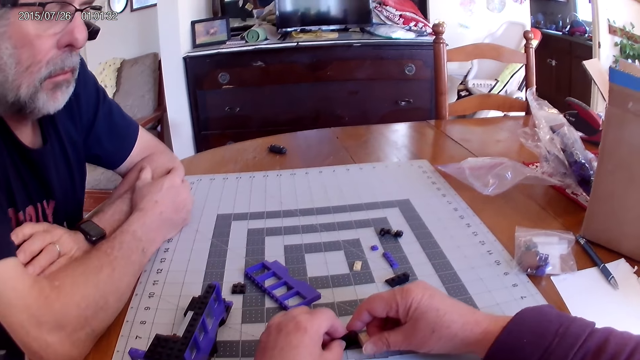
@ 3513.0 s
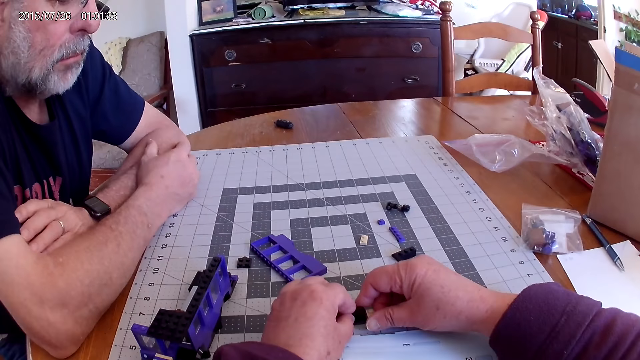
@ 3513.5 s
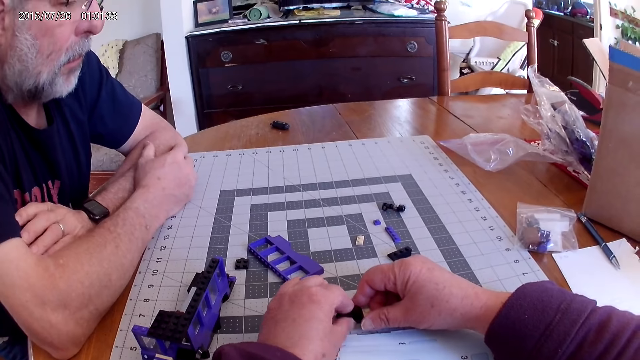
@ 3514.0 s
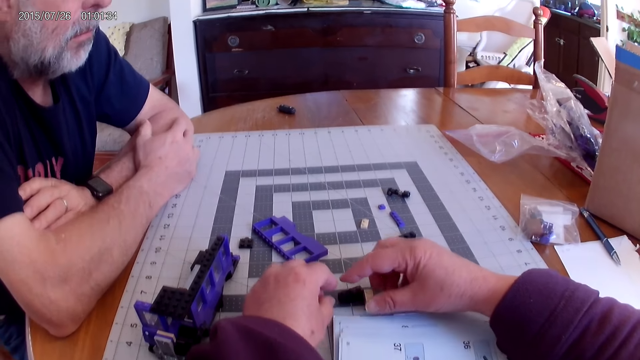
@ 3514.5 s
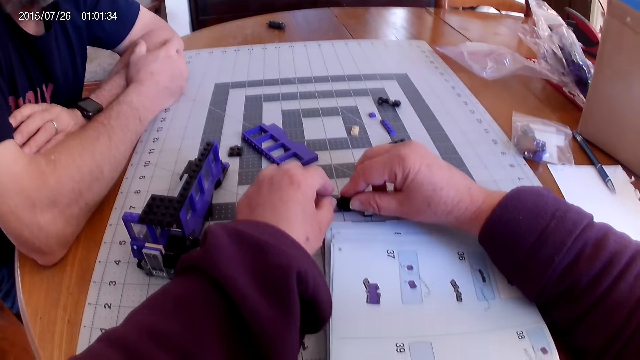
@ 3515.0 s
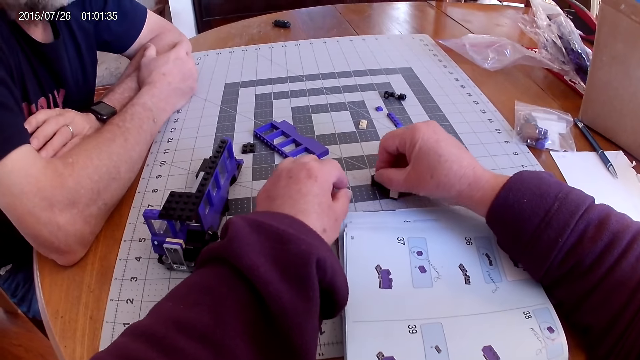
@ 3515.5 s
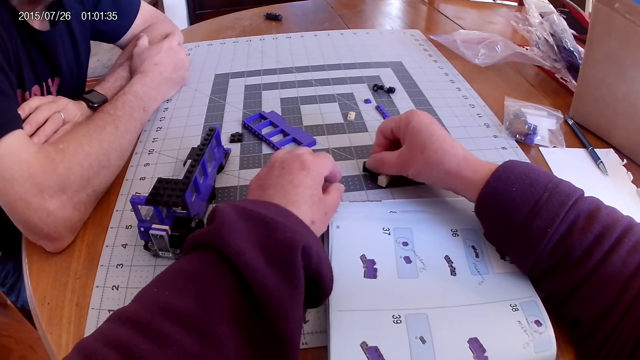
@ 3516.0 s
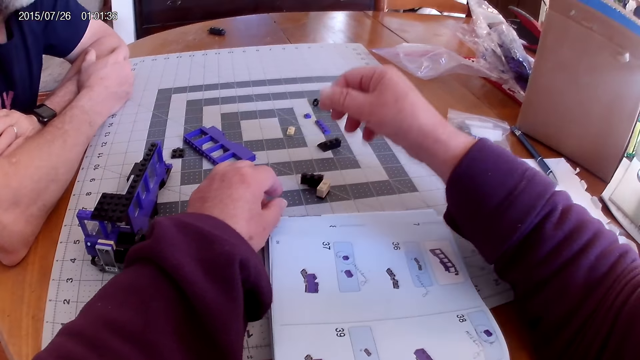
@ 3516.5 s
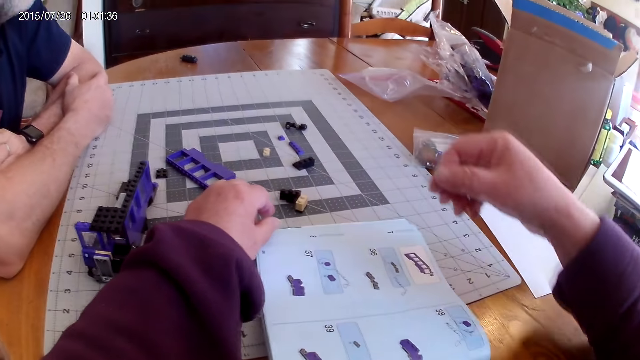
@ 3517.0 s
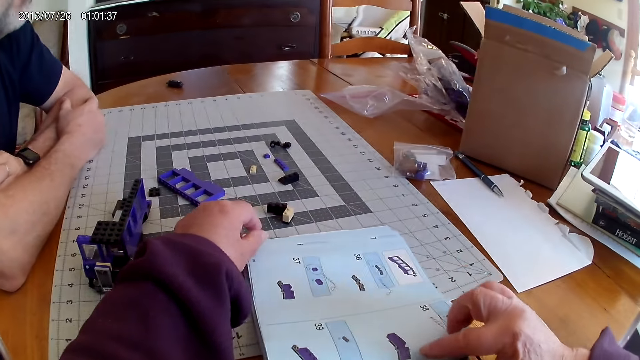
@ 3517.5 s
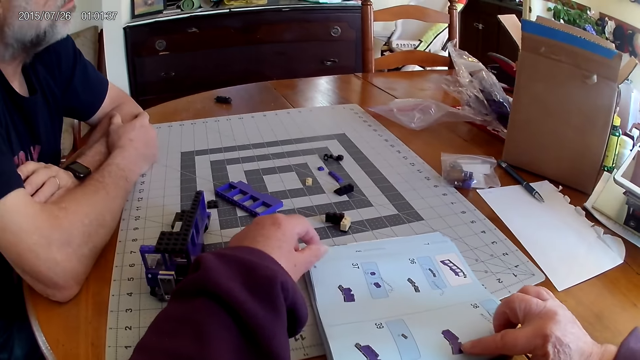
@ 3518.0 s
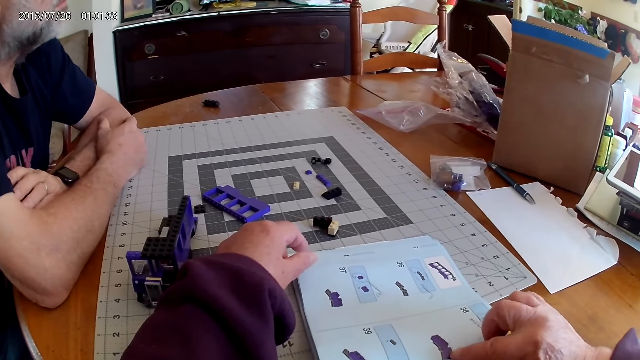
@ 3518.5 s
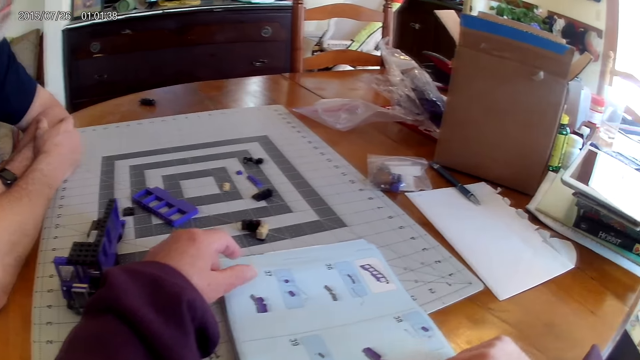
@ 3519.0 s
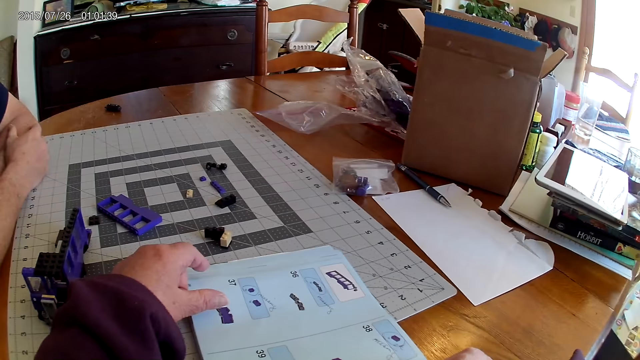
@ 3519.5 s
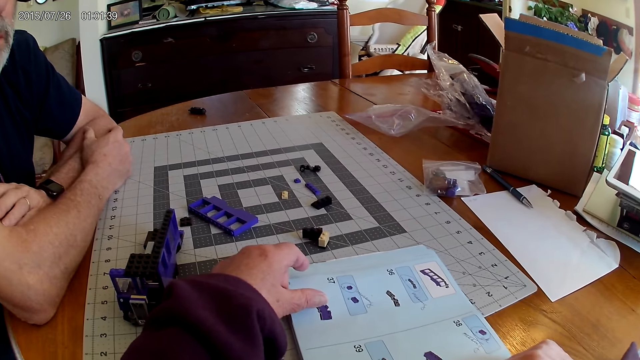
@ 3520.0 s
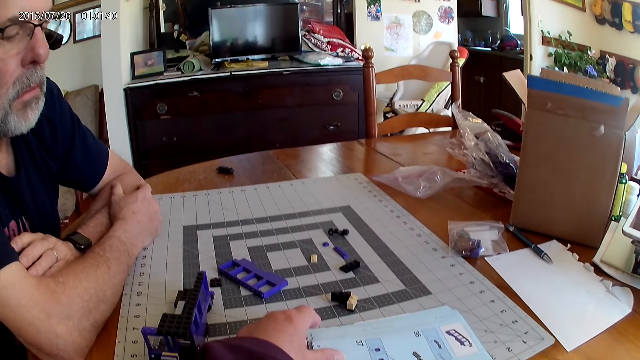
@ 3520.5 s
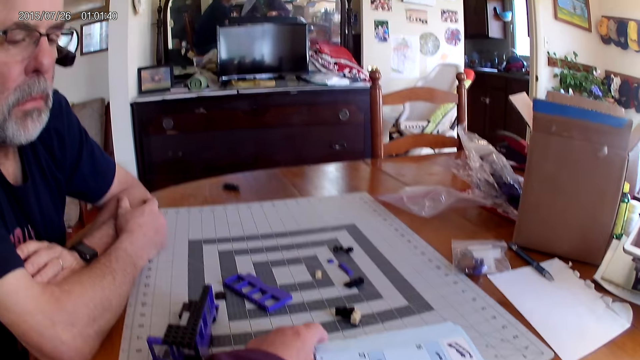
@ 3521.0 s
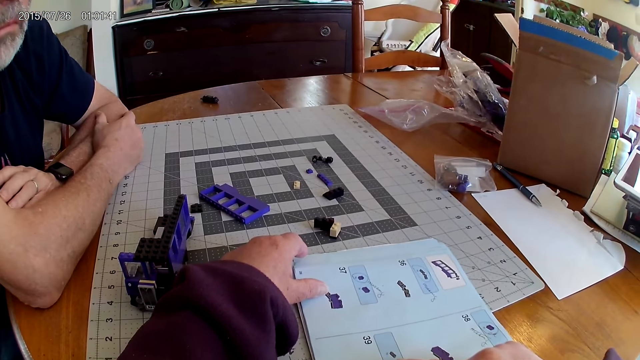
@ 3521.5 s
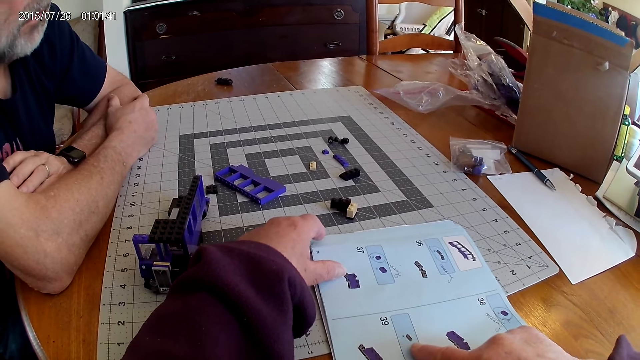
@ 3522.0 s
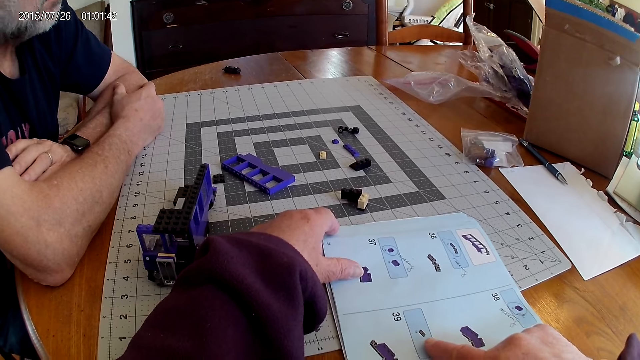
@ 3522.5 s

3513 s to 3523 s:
The camera wearer fixes a piece of Lego on the table. They move a piece of Lego on the table. They move a hand. They point on the book. They look at the images on the manual. They look around.

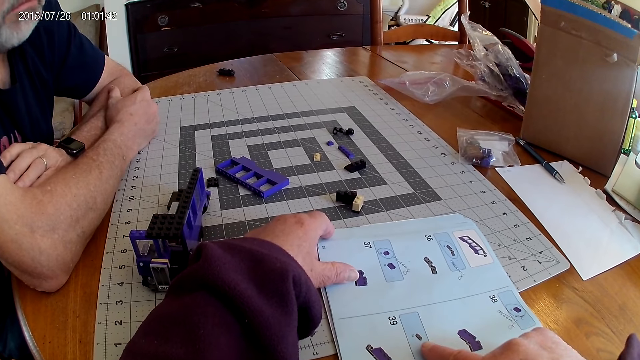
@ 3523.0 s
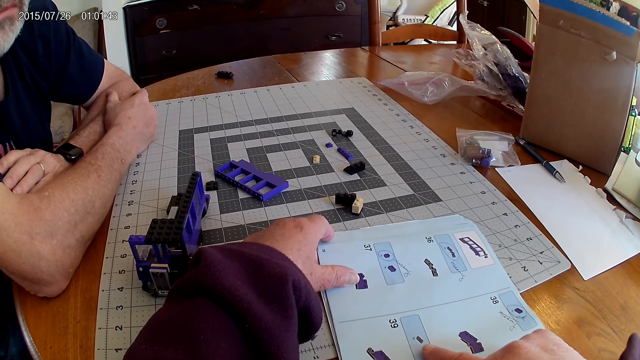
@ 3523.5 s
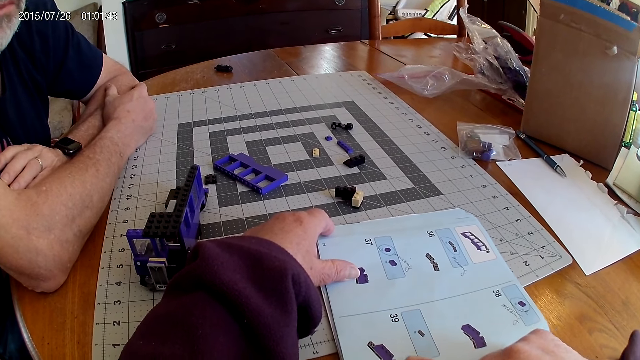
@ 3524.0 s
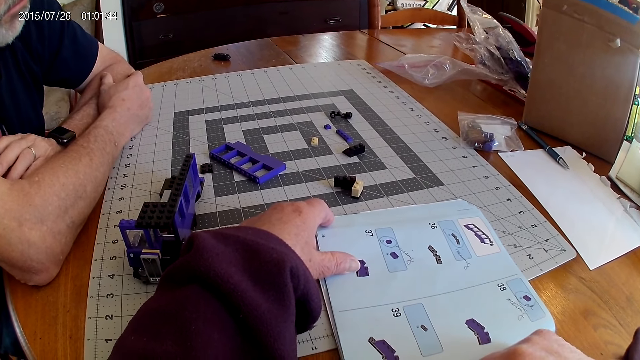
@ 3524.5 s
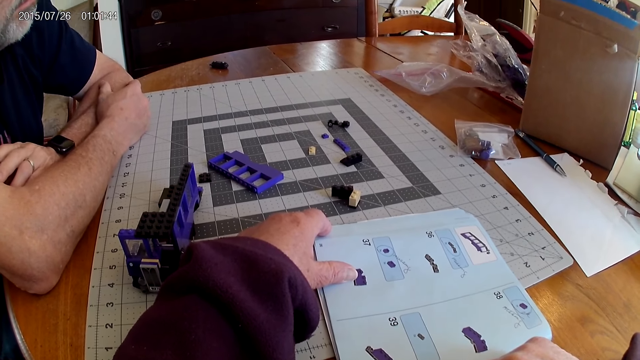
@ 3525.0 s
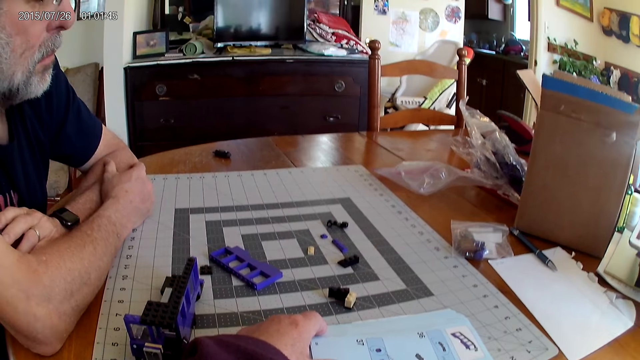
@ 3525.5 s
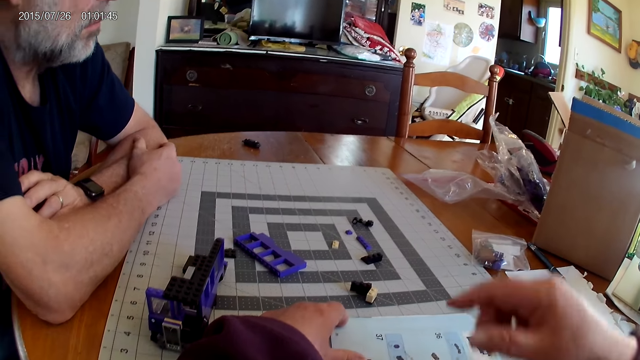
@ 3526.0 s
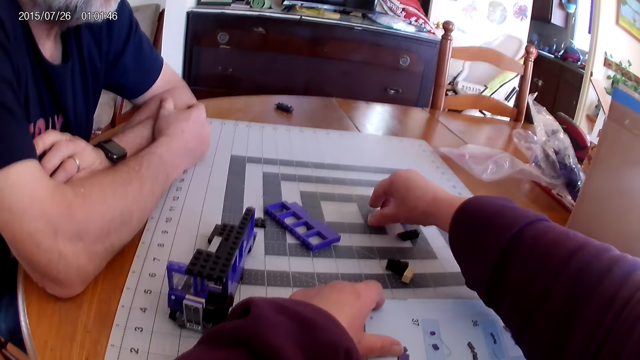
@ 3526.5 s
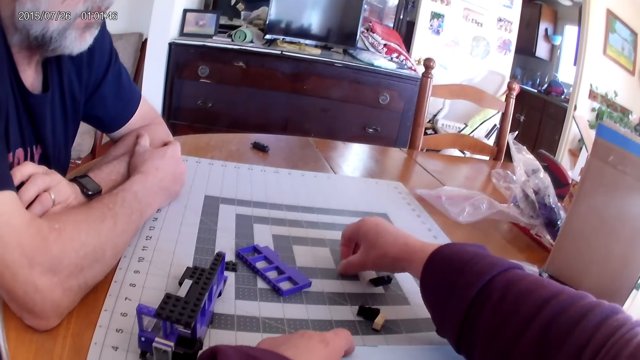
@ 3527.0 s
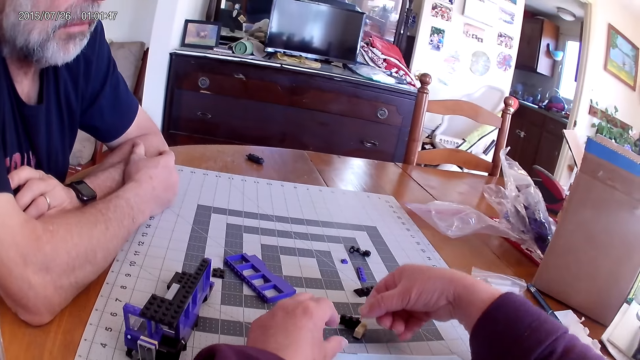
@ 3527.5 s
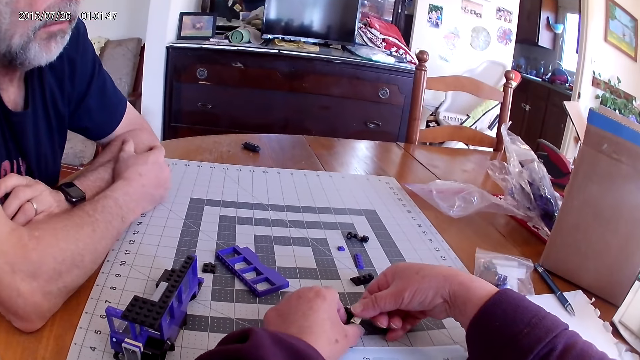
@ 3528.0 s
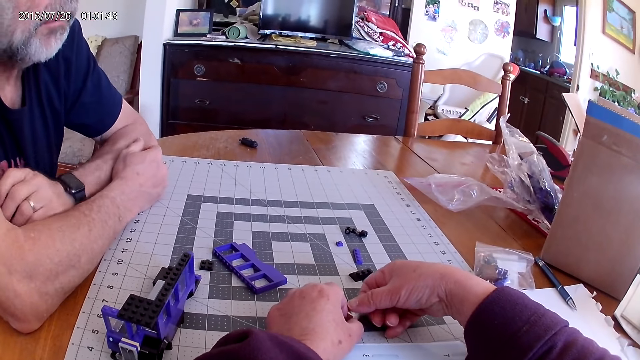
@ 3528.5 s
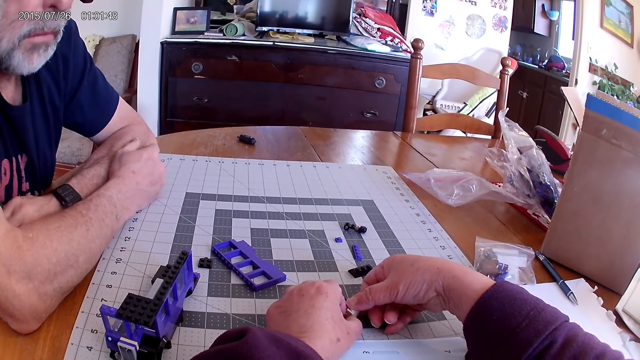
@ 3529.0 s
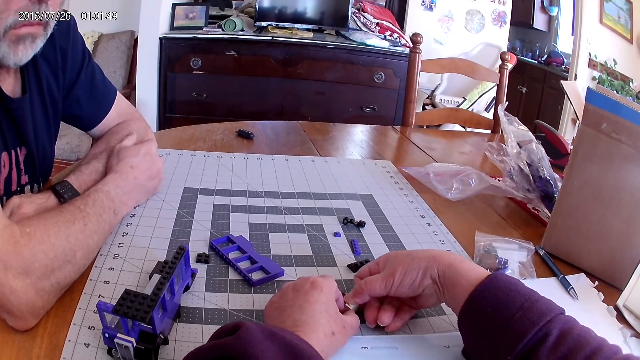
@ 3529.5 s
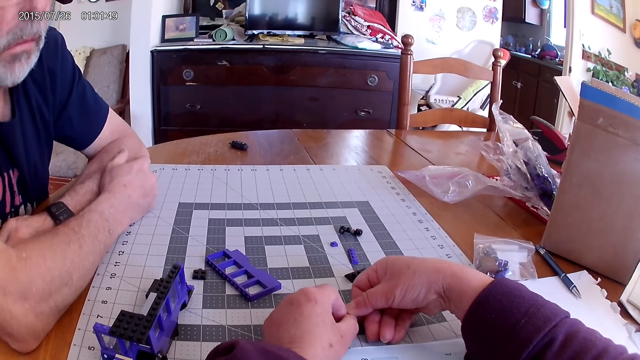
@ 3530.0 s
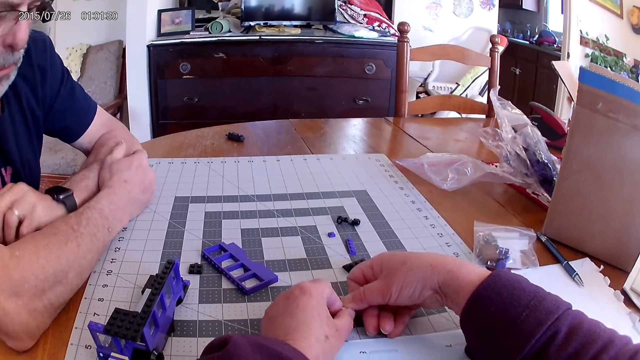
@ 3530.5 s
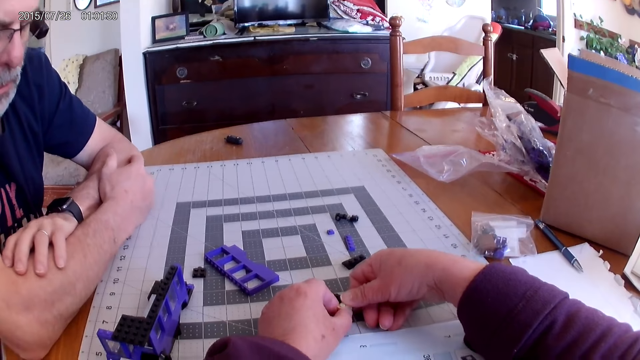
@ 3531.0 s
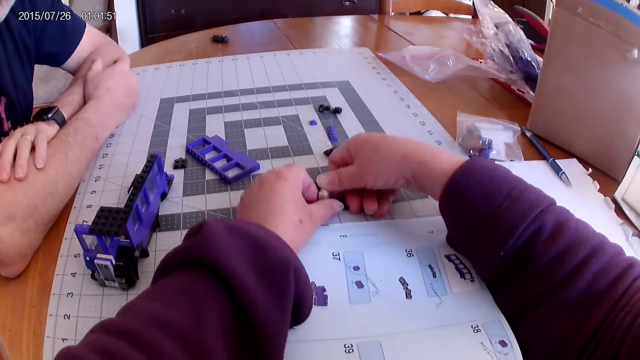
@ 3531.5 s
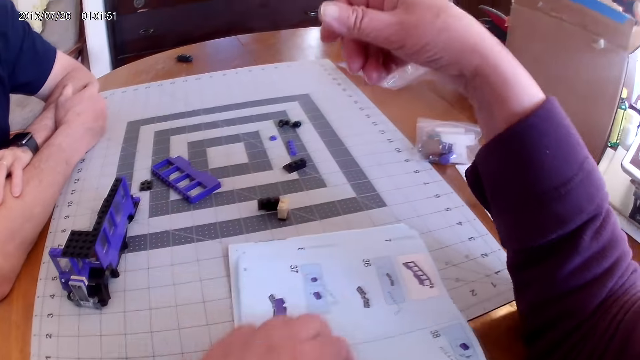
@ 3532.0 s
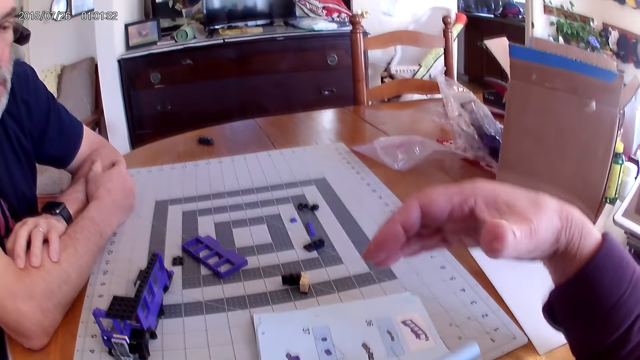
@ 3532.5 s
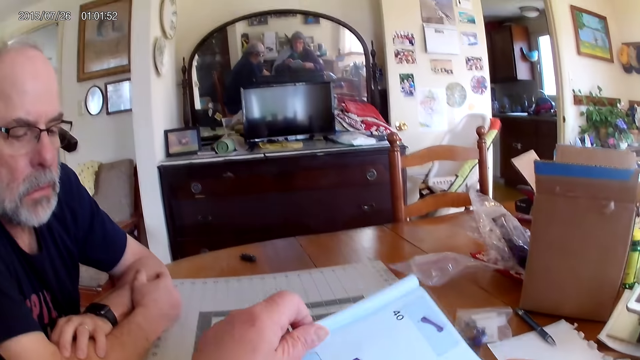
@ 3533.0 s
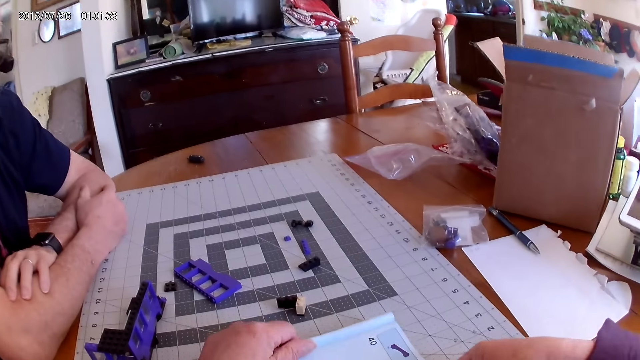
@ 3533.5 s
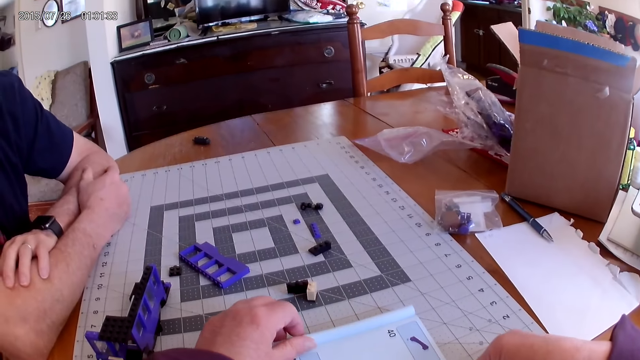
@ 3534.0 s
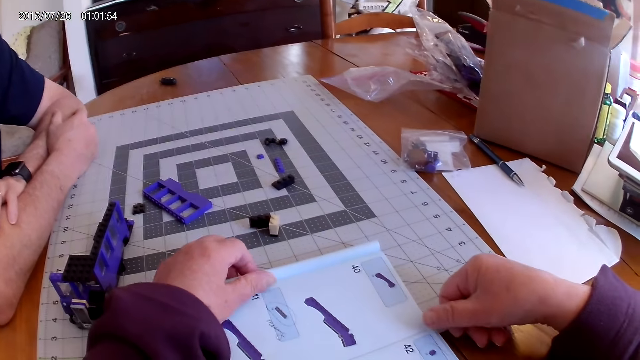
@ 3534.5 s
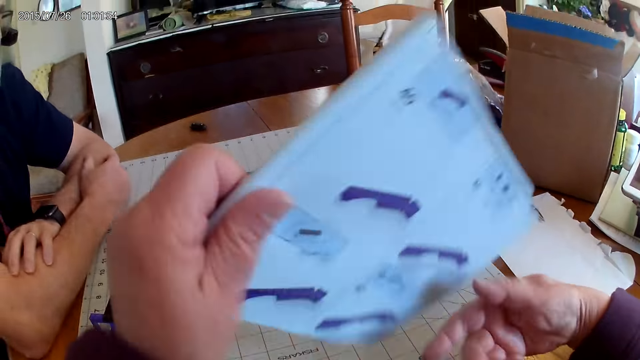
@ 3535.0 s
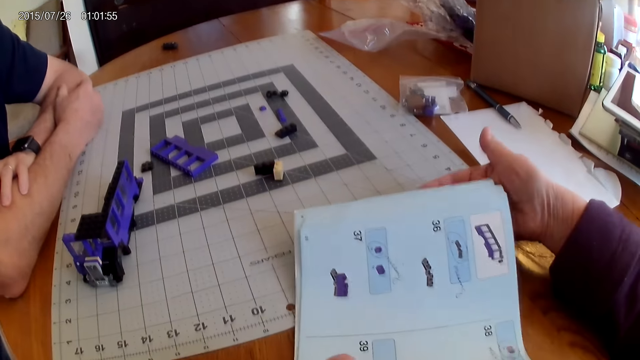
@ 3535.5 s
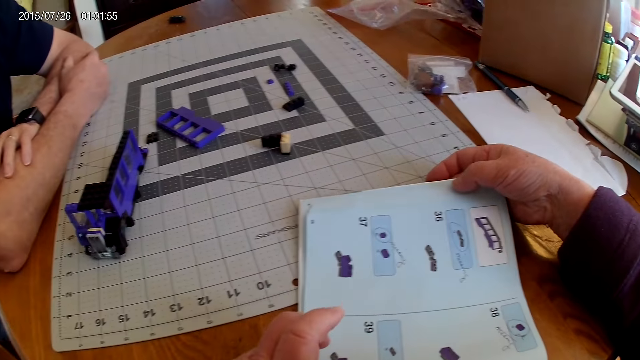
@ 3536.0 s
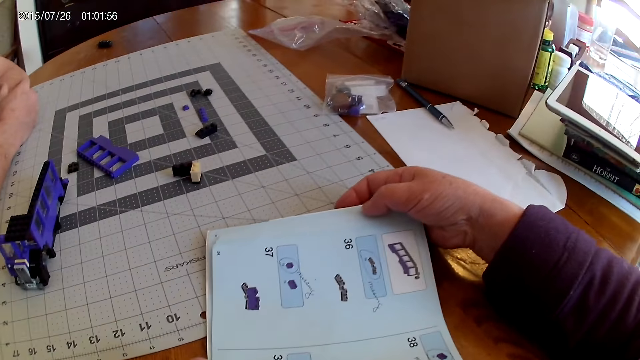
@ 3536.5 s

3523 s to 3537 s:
The camera wearer looks around. They pick up a Lego piece on the table with the right hand. They fix the Lego pieces on the table. A man moves his hand. He moves his hand again. The camera wearer moves their hands. They turn a book on the table. They look around. They turn the book on the table. They look around.
